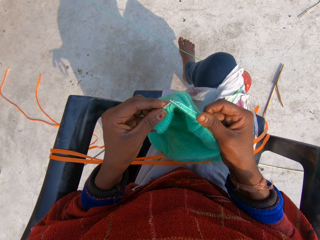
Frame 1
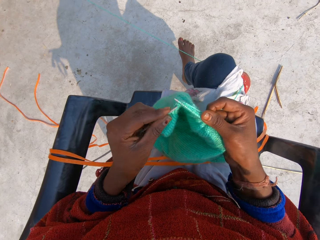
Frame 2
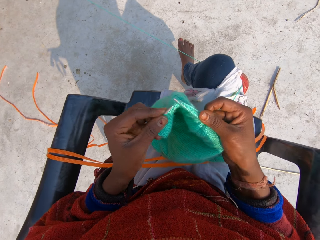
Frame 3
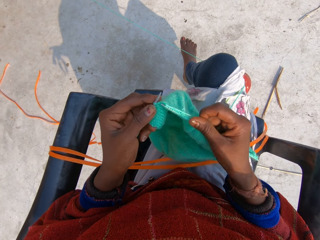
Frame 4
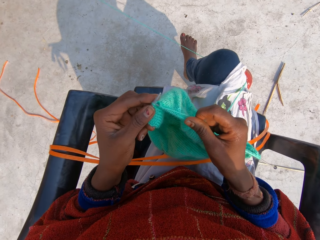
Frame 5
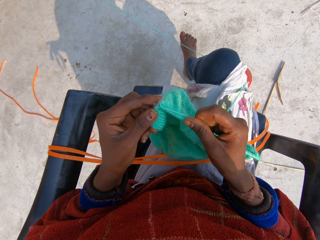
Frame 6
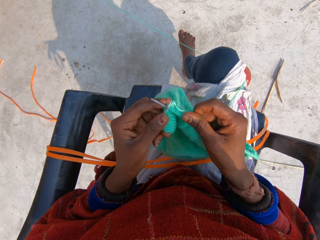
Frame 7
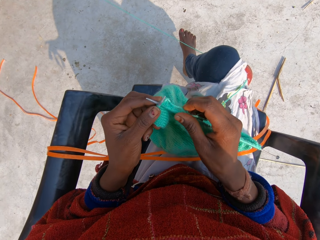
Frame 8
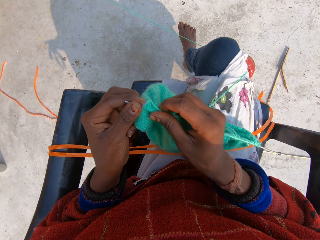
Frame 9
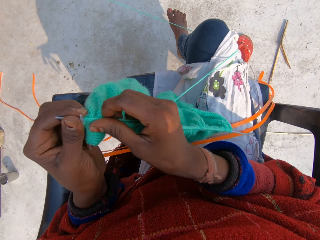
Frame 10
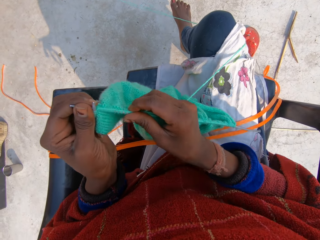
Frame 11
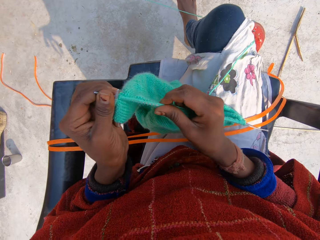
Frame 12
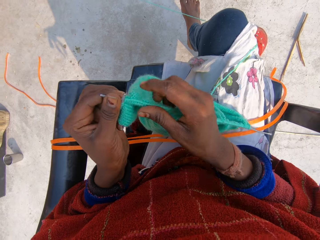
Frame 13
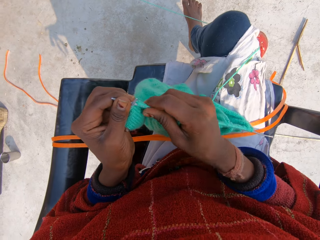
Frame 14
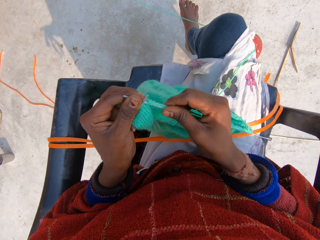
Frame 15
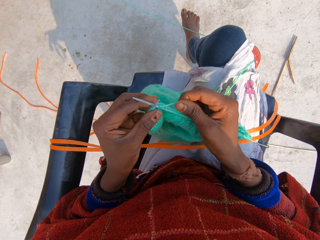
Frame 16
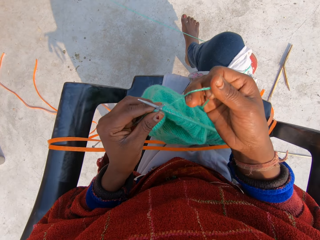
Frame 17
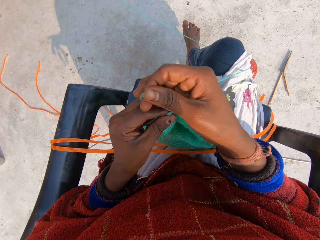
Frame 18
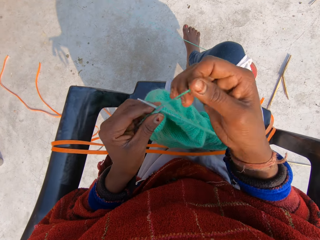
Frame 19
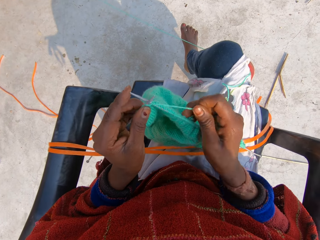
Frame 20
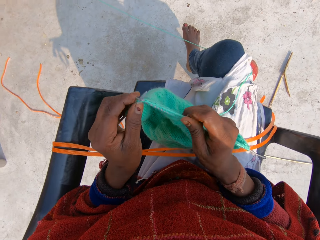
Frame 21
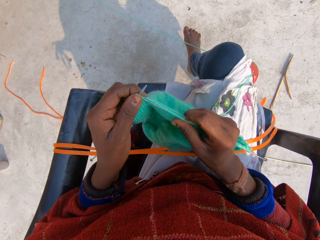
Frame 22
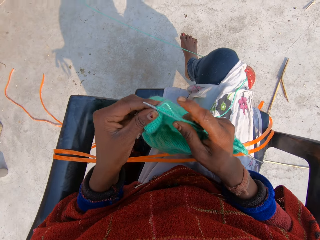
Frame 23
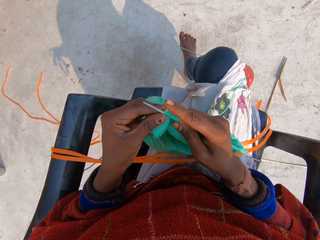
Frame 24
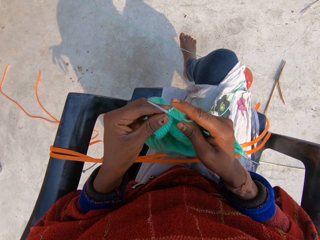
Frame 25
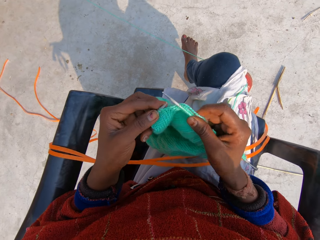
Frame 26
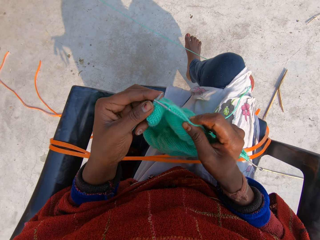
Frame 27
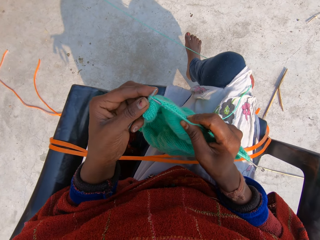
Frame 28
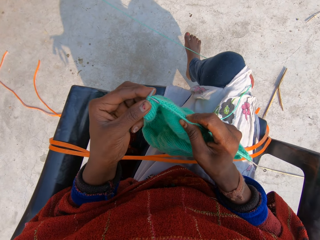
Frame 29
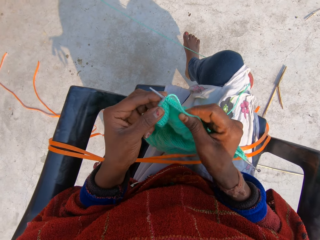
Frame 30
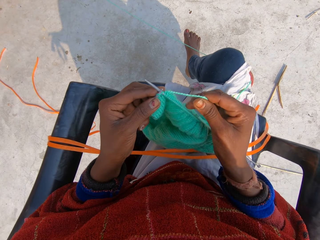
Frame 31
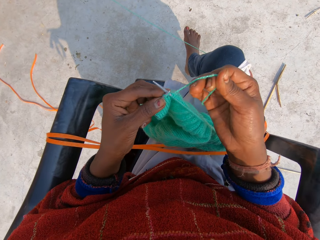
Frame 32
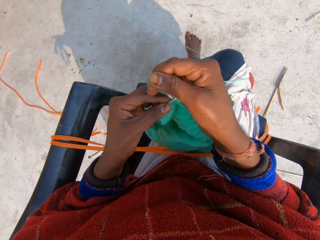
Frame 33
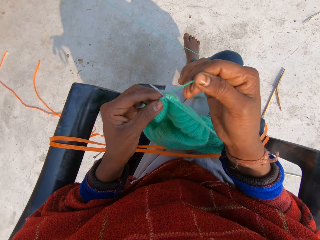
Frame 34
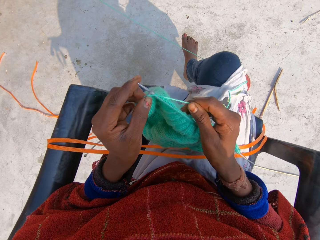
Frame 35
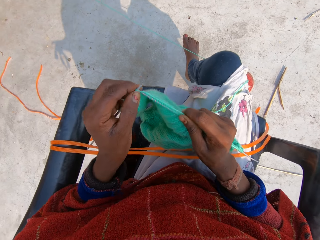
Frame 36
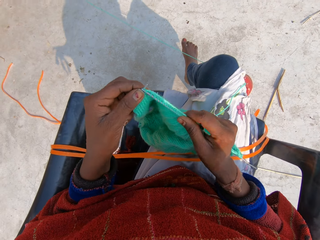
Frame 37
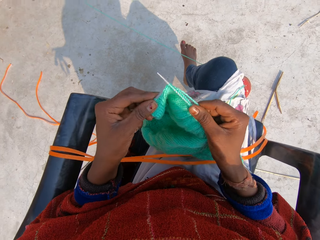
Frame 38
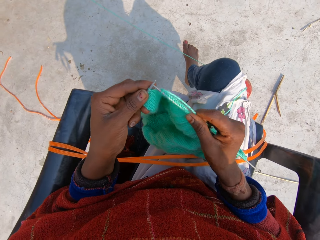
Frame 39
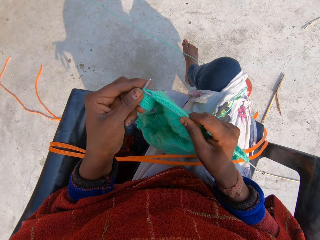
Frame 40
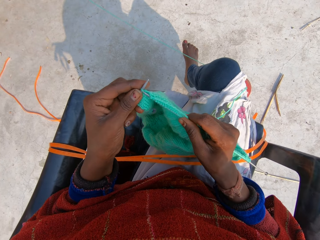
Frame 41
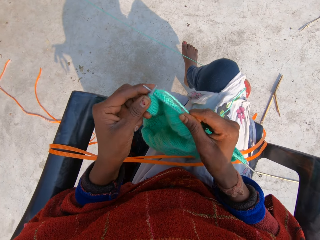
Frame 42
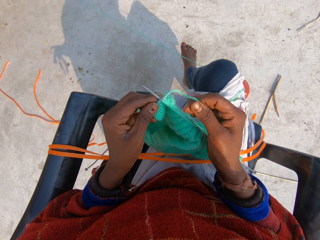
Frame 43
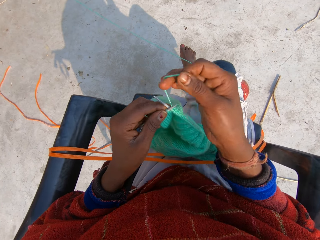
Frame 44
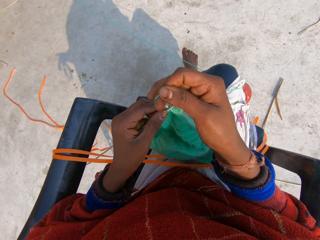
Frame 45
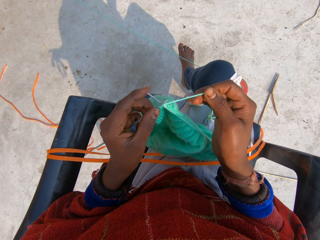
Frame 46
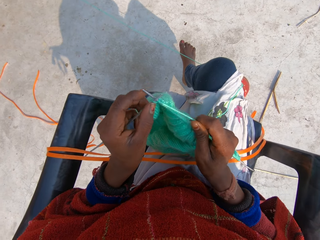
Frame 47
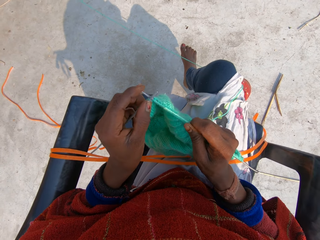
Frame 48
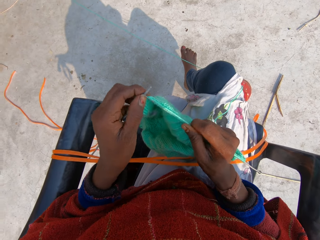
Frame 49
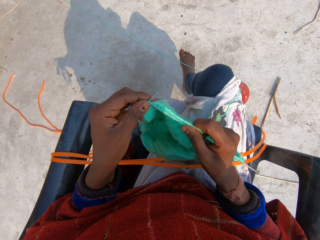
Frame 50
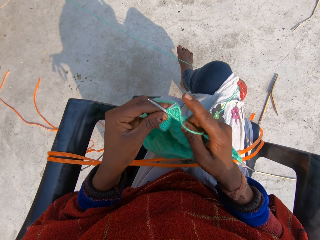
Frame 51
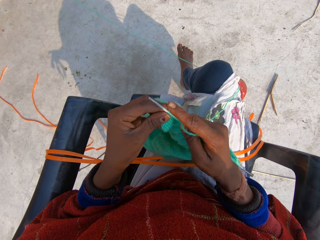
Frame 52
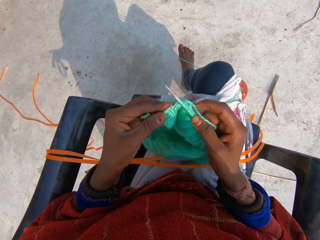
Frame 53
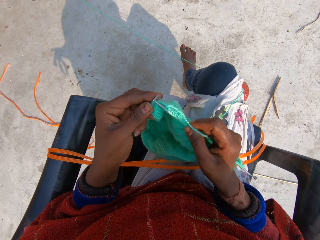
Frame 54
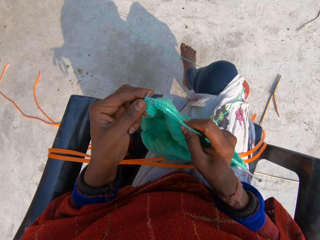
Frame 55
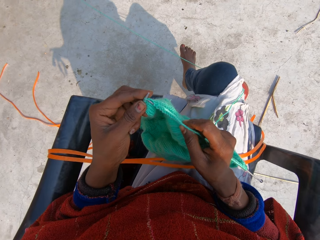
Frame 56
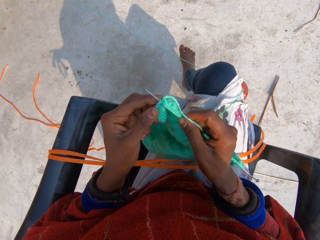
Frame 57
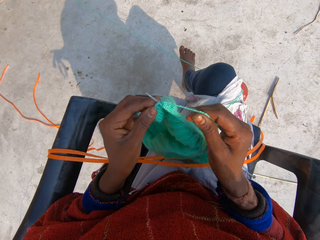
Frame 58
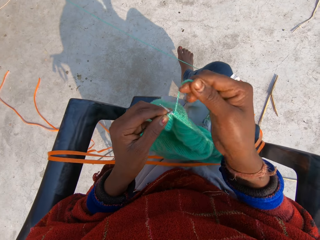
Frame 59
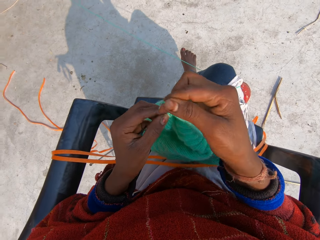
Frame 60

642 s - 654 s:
The camera wearer adjusts the shawl on the knitting pin with her right hand. She knits the shawl with the yarn and the knitting pins or crochet hooks with both hands.

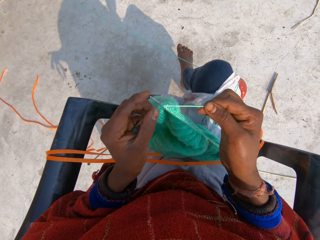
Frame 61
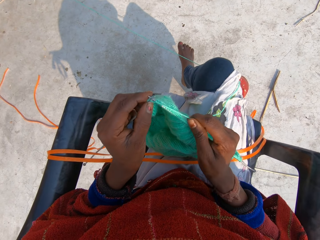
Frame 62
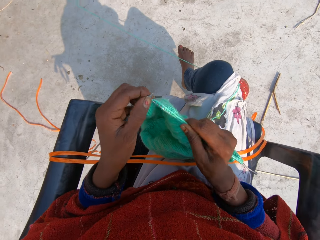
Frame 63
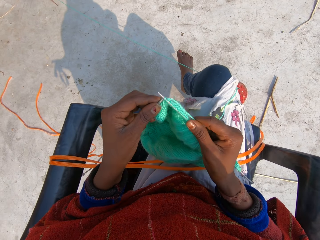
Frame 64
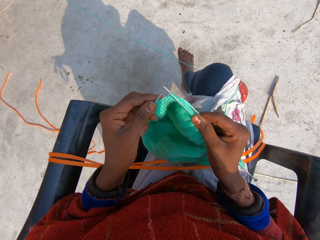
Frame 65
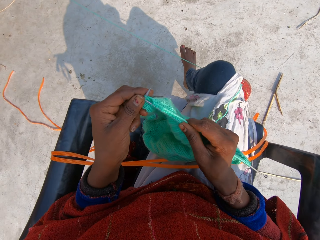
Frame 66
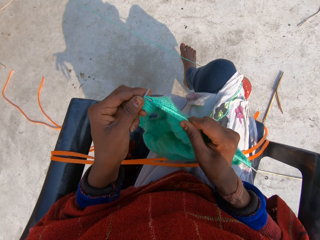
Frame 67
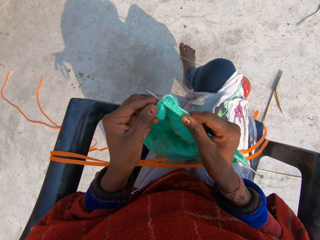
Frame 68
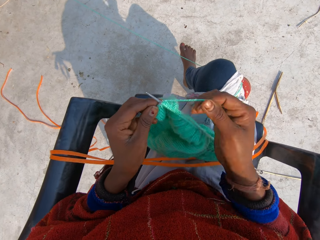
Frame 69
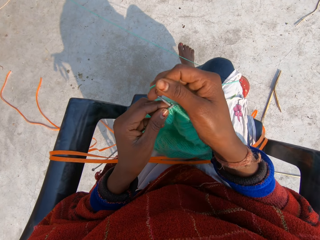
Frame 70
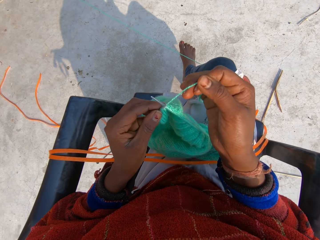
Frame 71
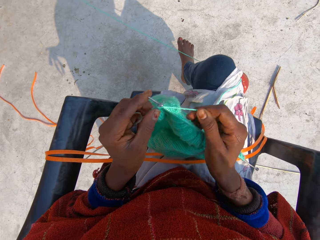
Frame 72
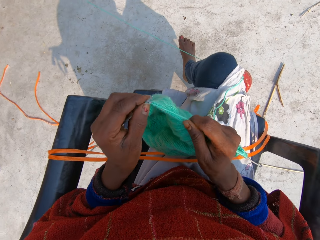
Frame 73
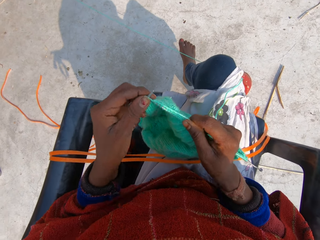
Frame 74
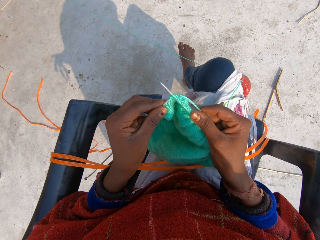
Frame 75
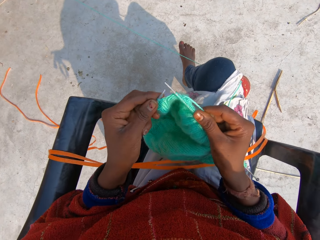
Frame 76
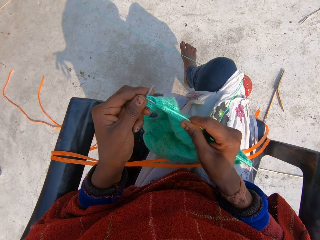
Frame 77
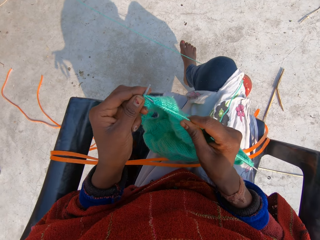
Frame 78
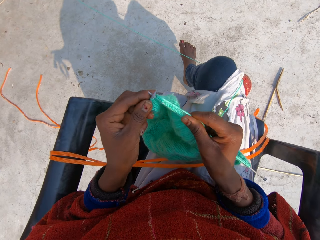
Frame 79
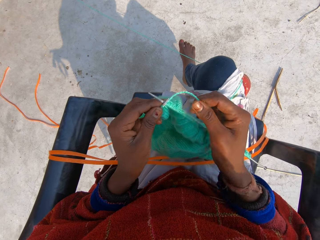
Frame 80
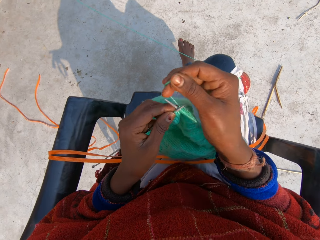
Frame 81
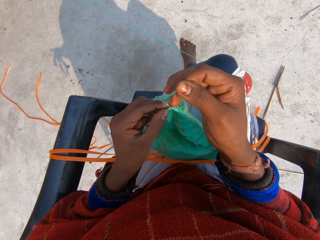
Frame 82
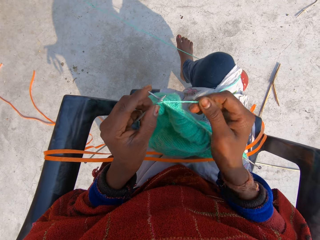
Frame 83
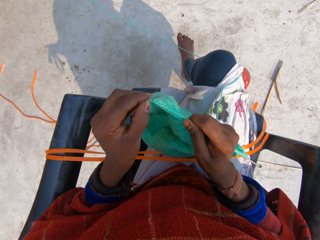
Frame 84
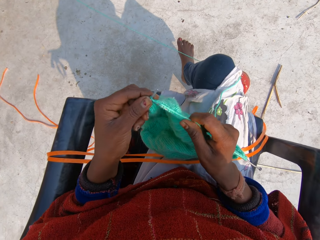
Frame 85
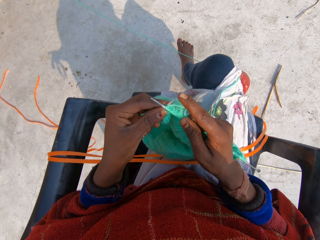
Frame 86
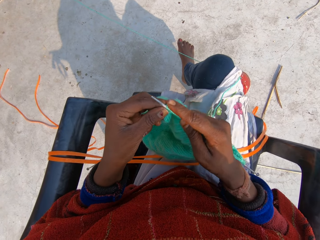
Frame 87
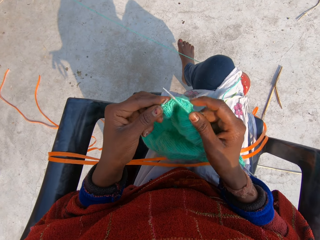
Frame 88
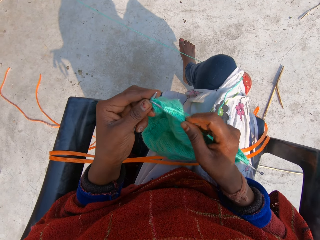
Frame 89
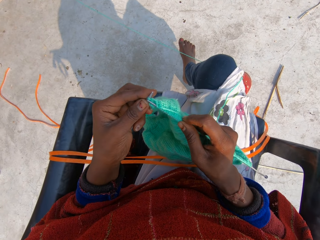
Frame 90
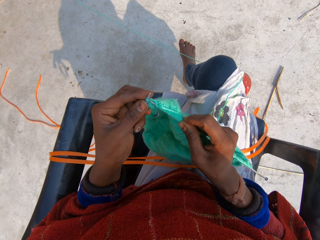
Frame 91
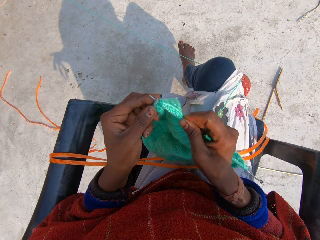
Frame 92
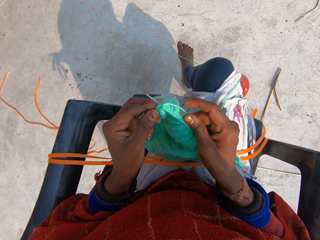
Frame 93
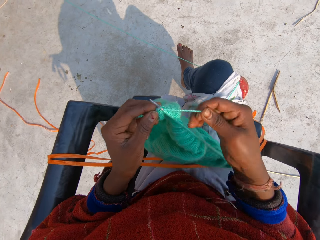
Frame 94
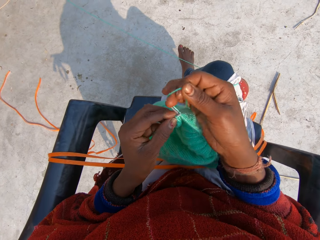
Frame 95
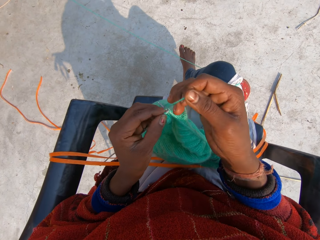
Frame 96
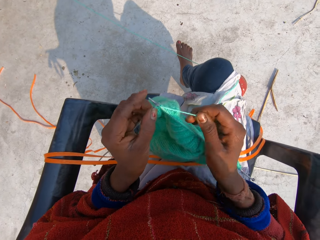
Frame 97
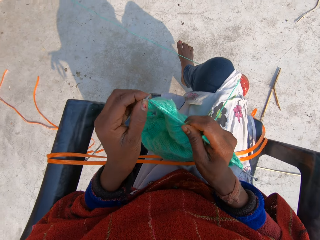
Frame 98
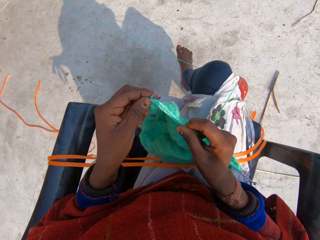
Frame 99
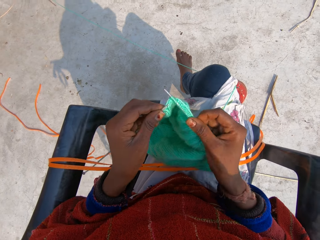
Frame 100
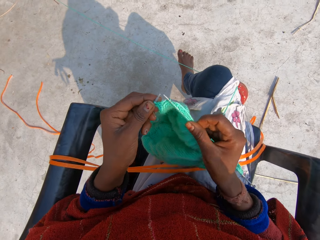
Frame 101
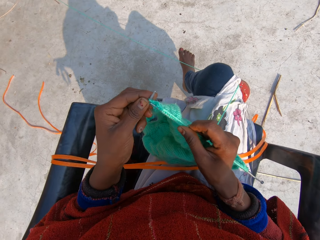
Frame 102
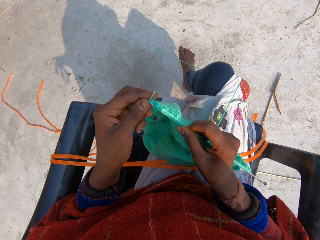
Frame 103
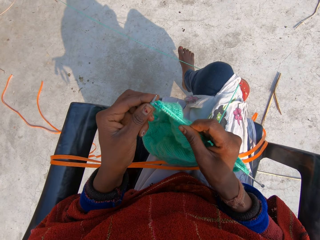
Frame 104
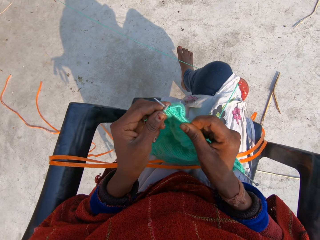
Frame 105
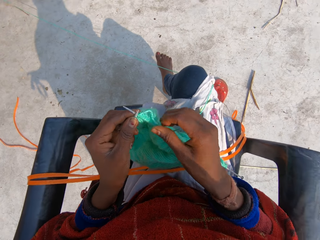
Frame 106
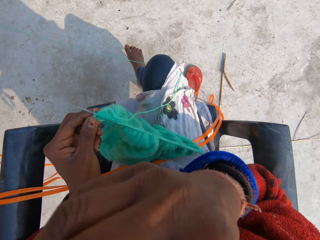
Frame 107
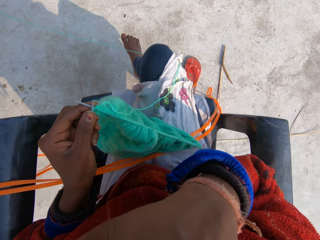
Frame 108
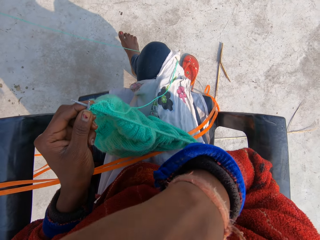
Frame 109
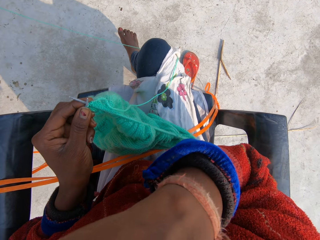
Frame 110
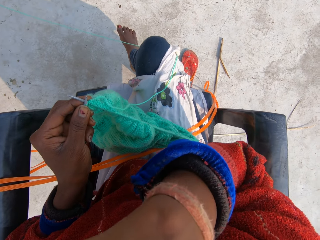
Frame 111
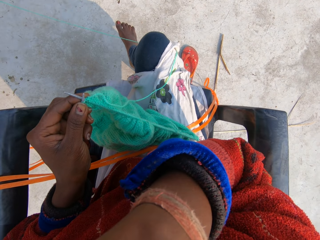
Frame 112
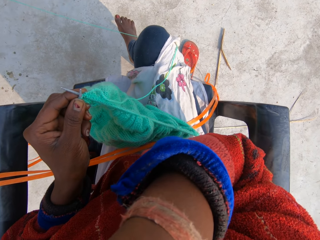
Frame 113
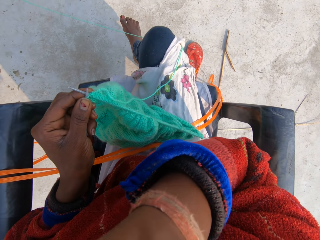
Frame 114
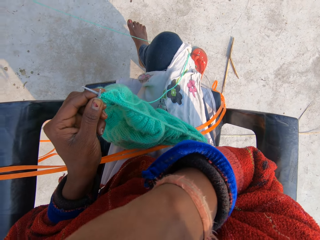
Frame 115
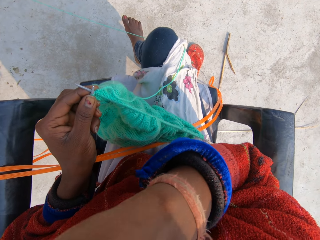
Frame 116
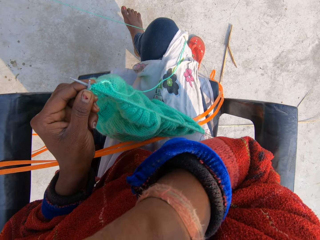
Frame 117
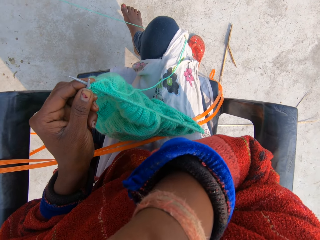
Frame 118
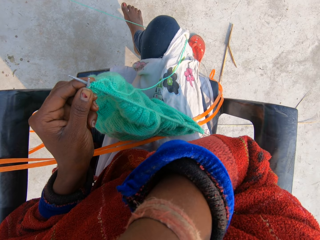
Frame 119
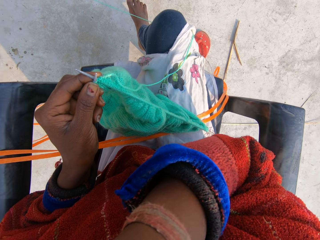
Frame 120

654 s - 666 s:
The camera wearer touches her face with her right hand.
